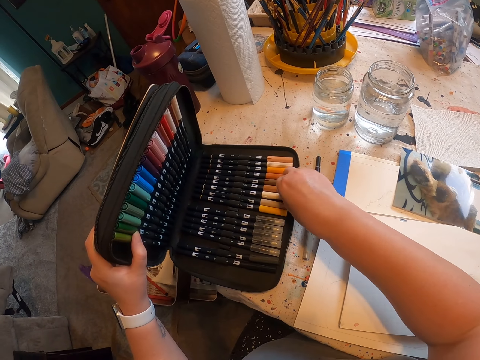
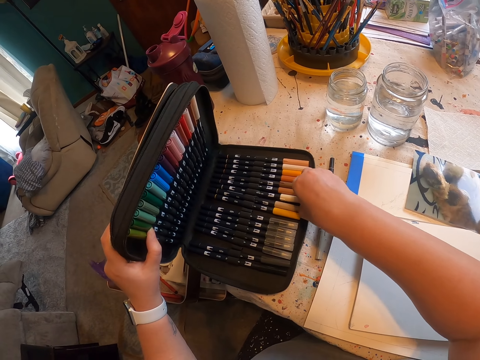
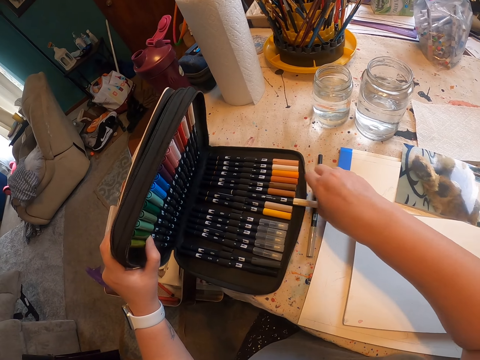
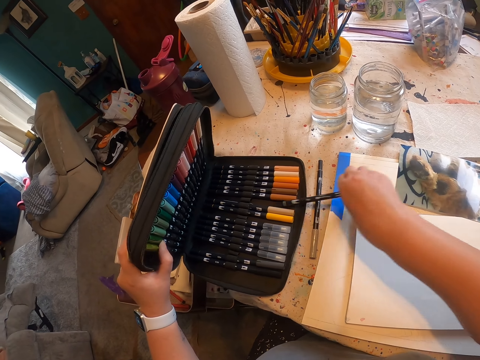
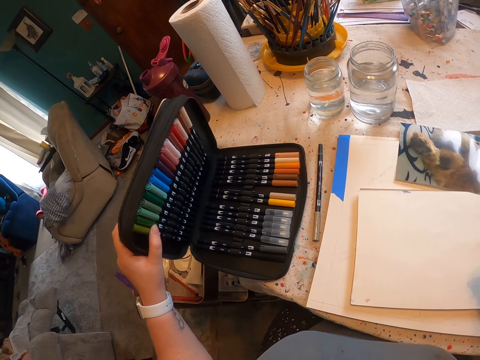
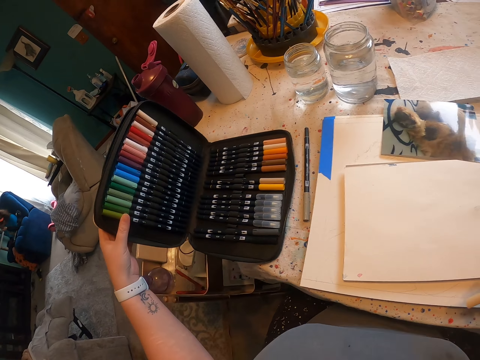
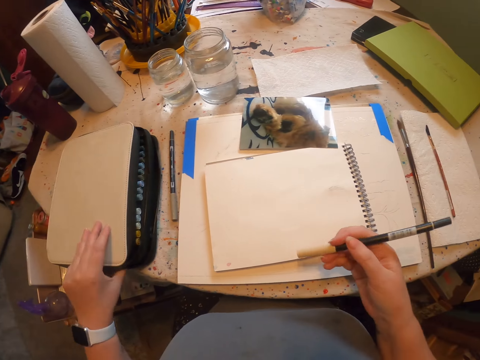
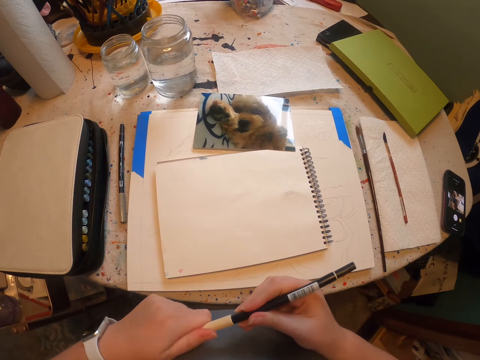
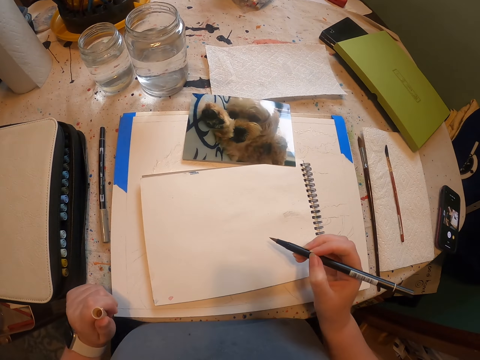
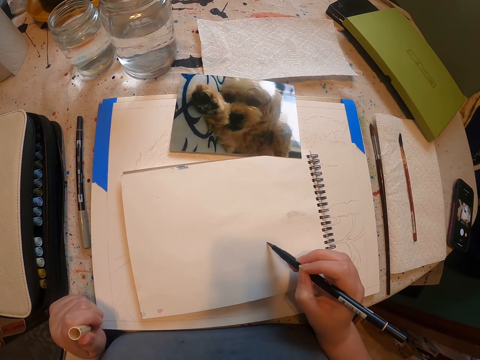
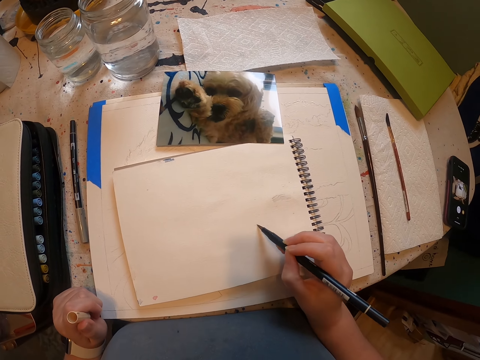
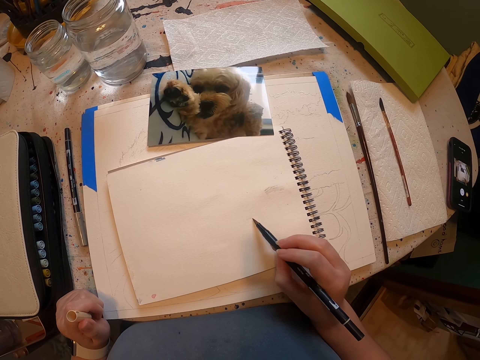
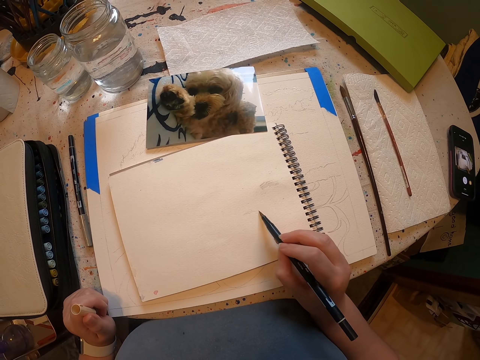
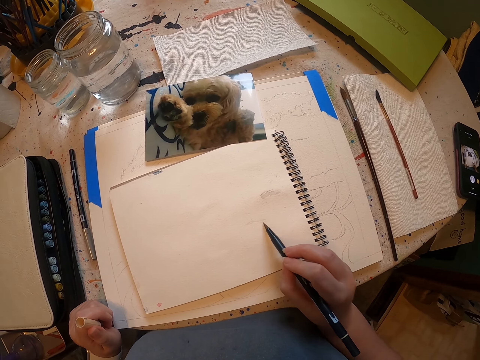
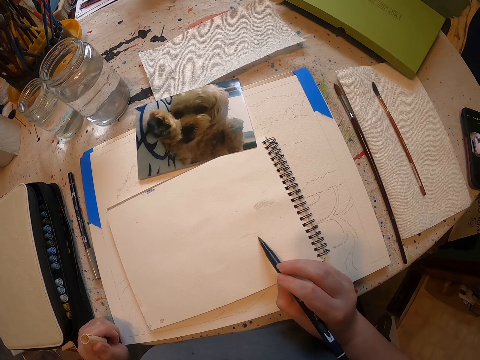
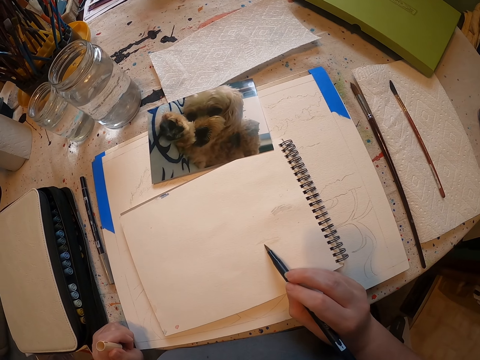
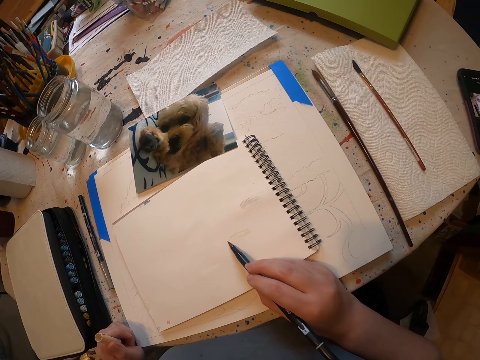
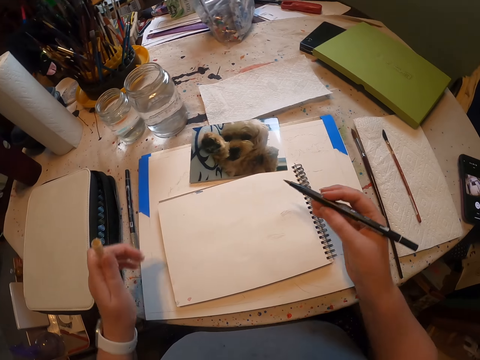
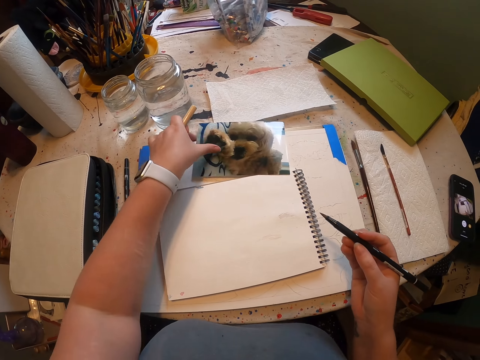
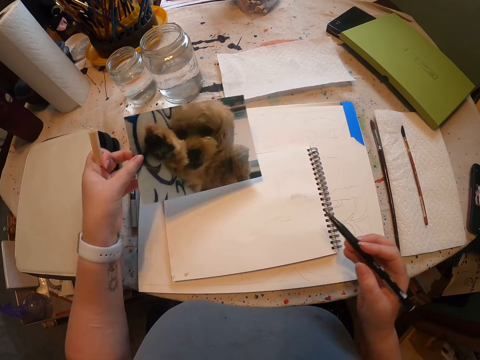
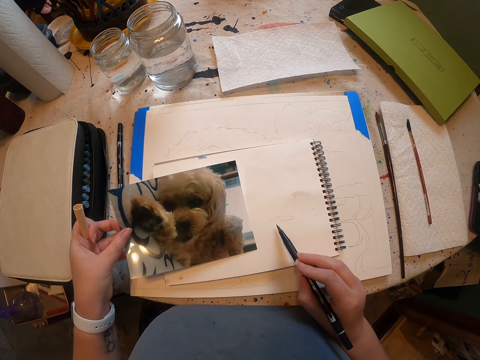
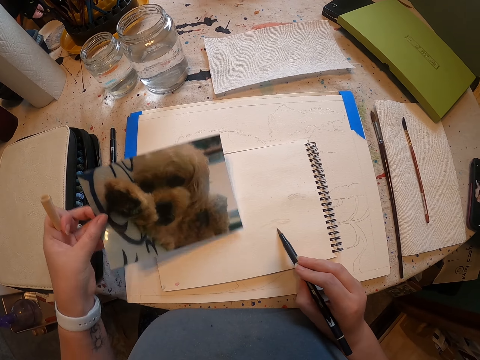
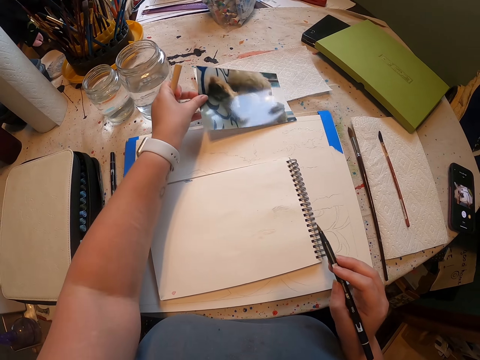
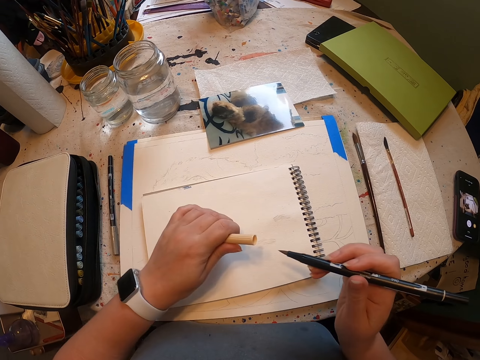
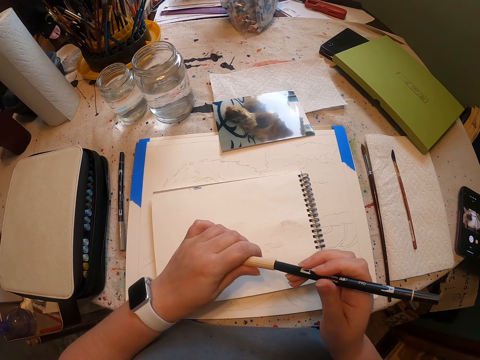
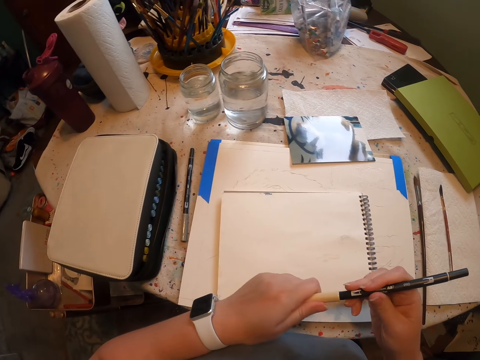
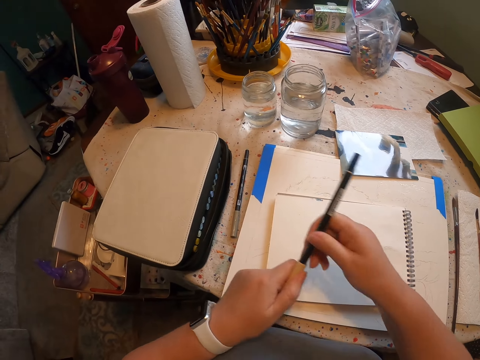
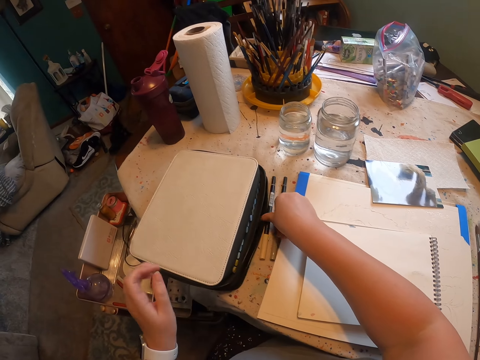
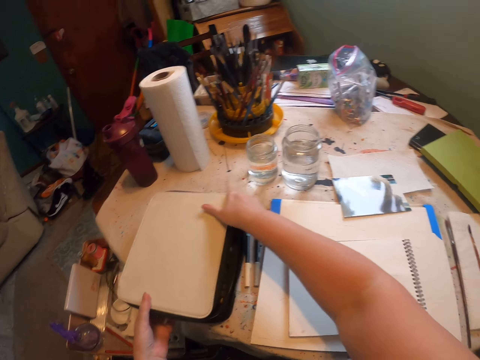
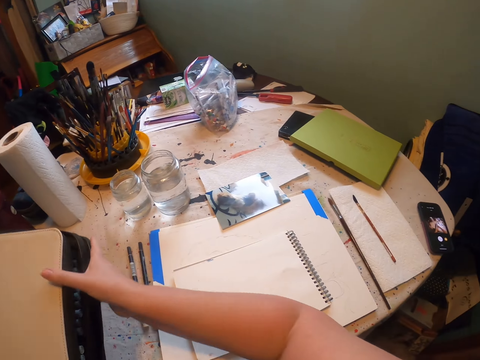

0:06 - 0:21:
The camera wearer opens the bag. They pick up the pen or drawing brush from the bag. They open the drawing brush. They draw a sketch on the book or paper. They pick up the sample. They draw on the paper. They close the paintbrush and place the paintbrush aside.

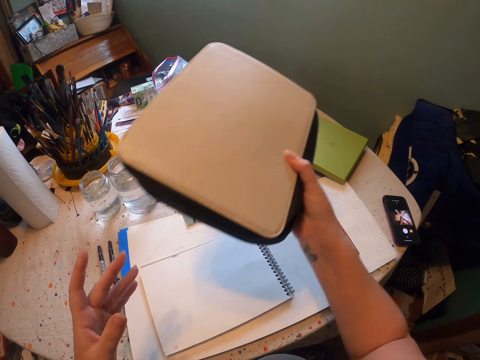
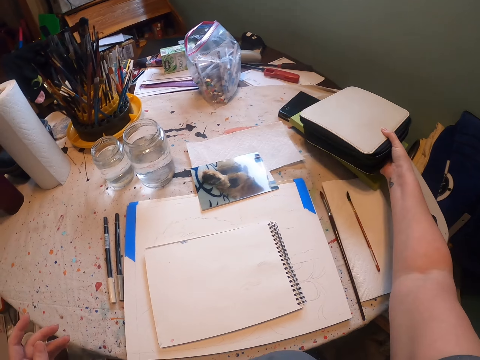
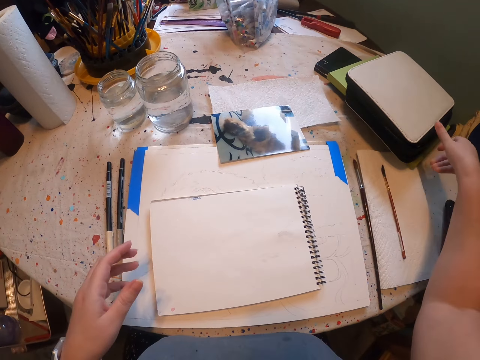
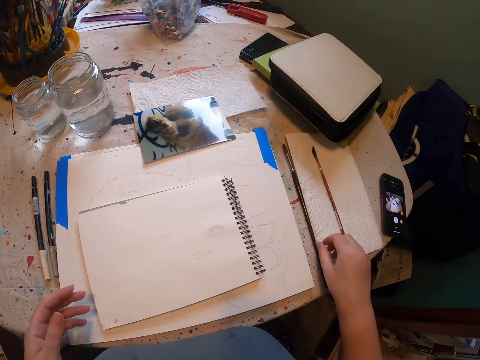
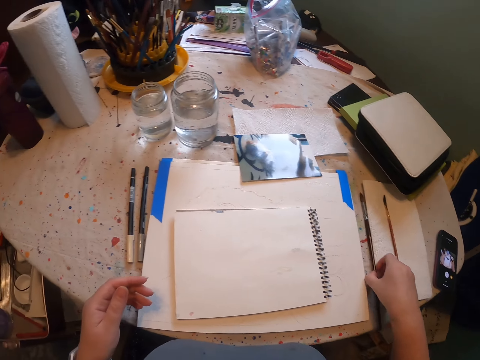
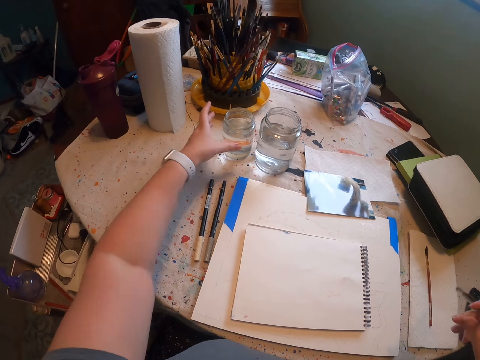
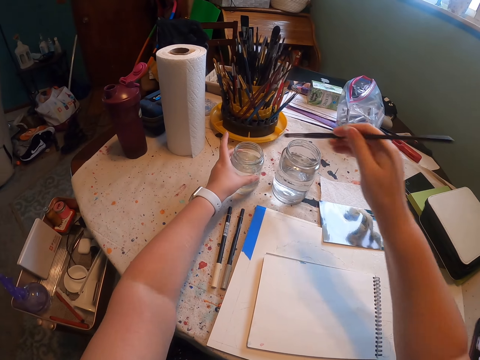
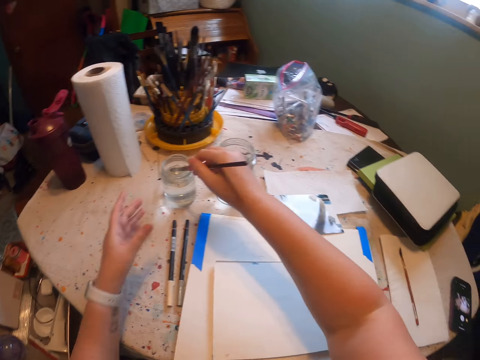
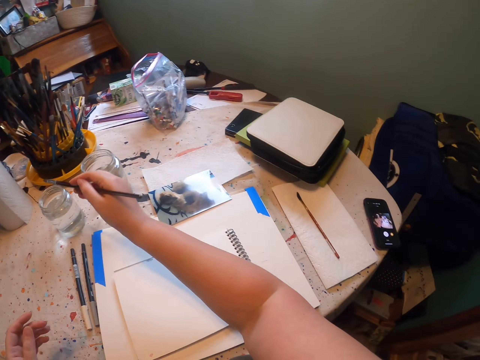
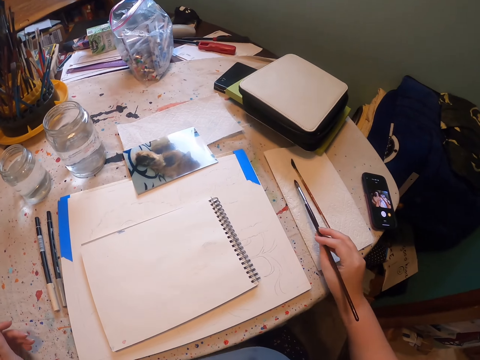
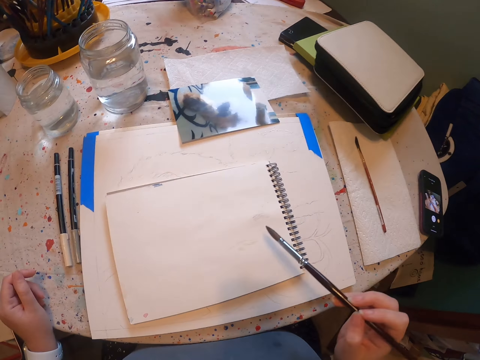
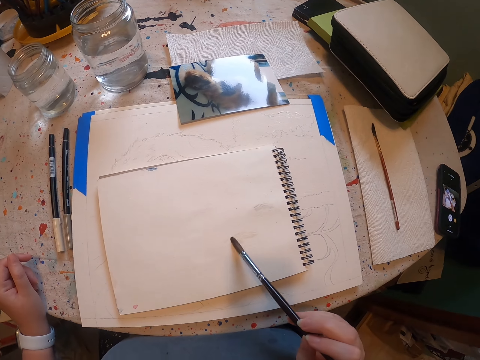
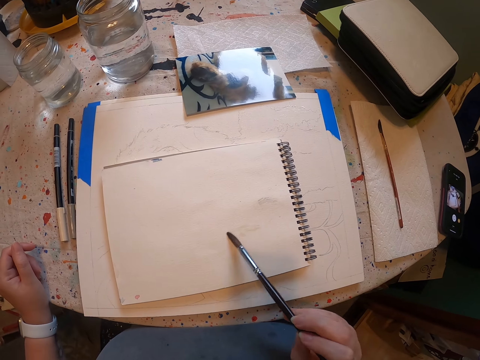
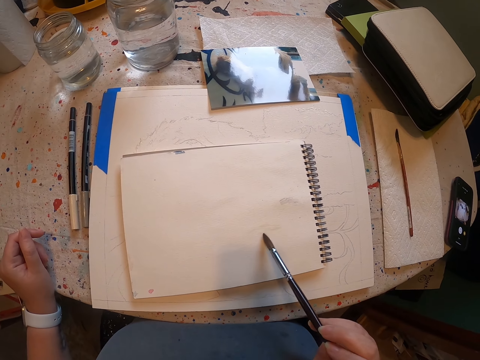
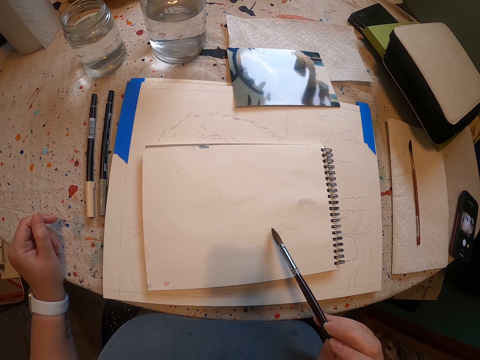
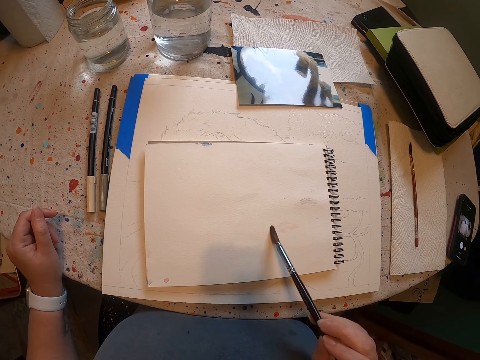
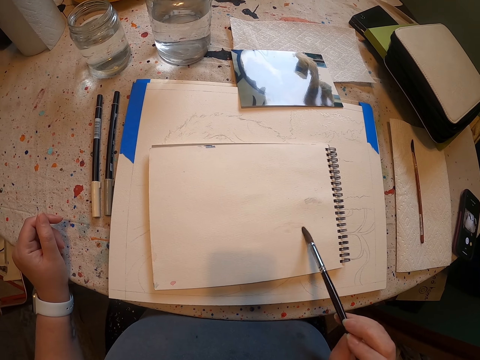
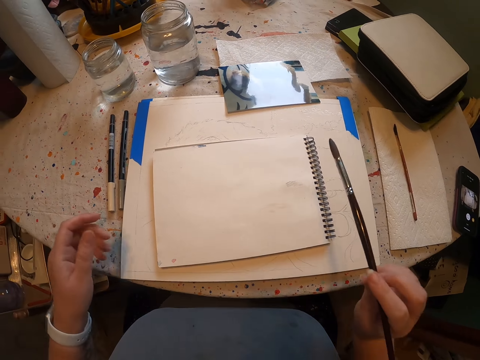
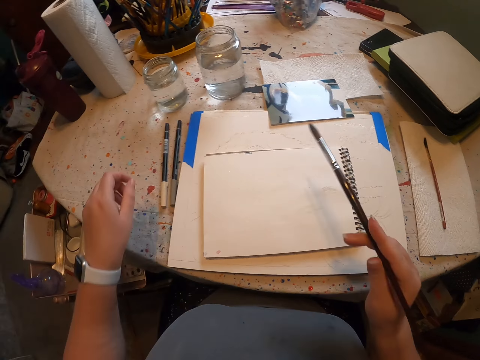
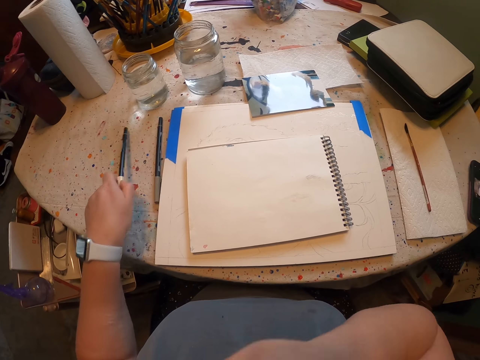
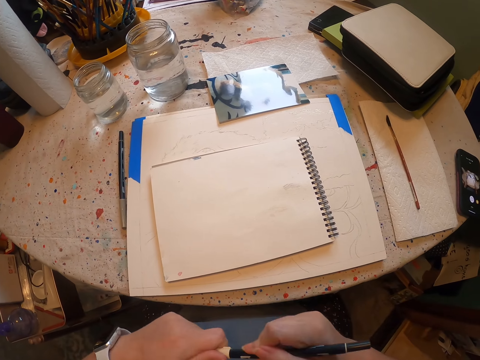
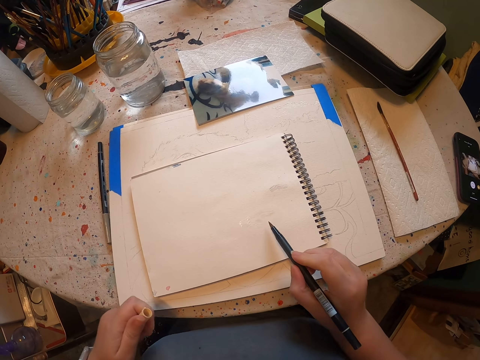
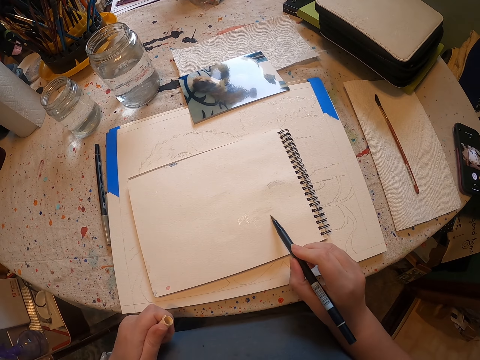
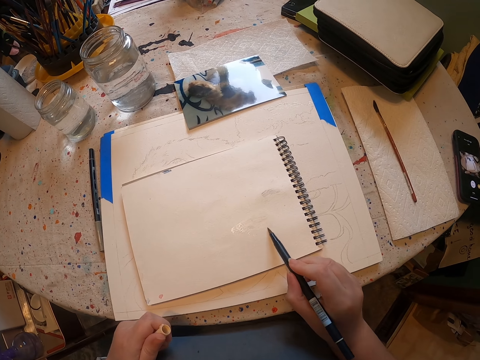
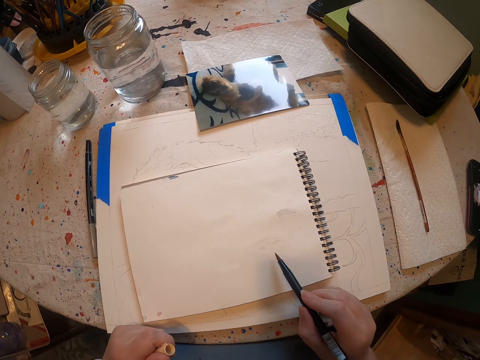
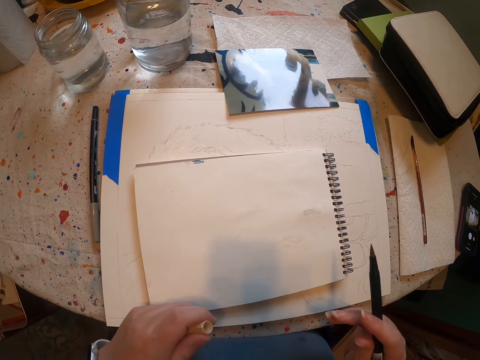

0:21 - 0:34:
The camera wearer picks up the drawing tools case and places the drawing tools case aside on the table. They pick up the paint brush. They dip the brush in water. They paint the sketch on the paper with the brush. They pick up the pen or drawing brush. They open the drawing brush. They draw a sketch on the book.
